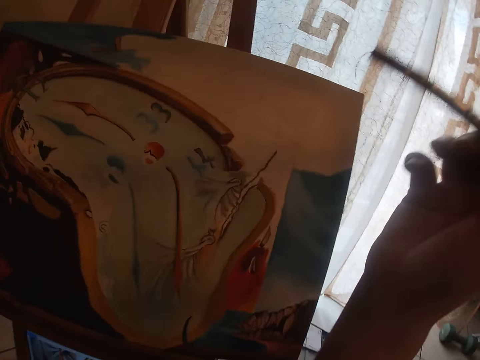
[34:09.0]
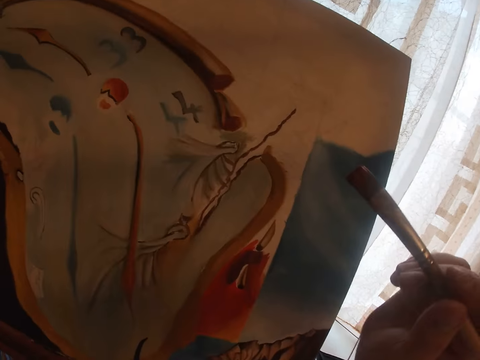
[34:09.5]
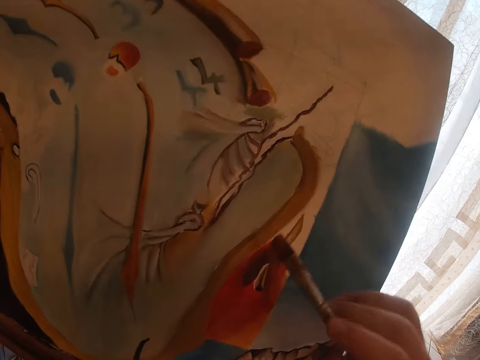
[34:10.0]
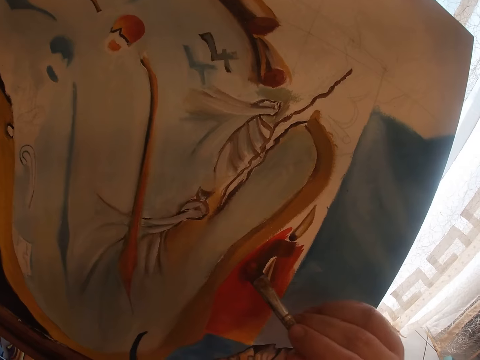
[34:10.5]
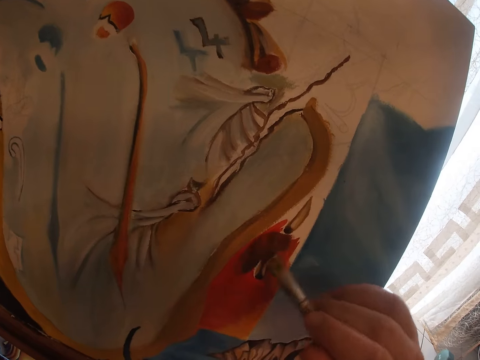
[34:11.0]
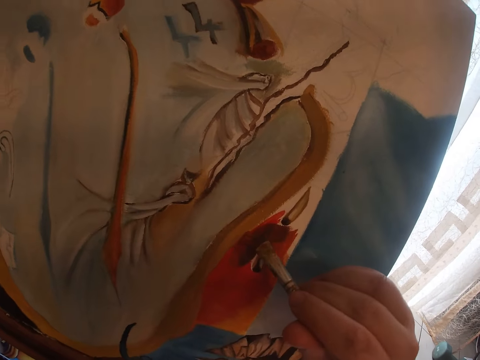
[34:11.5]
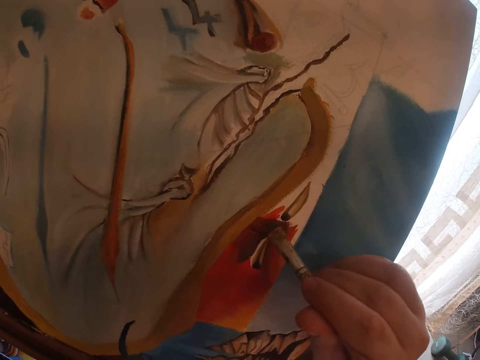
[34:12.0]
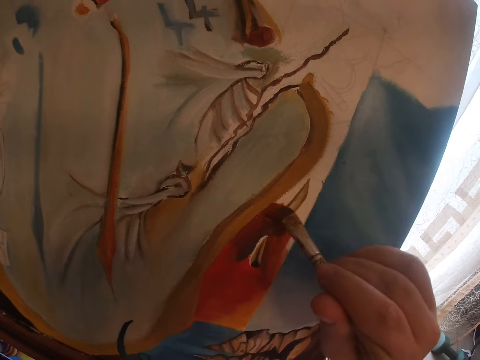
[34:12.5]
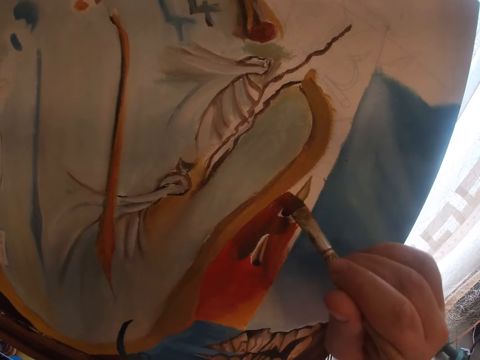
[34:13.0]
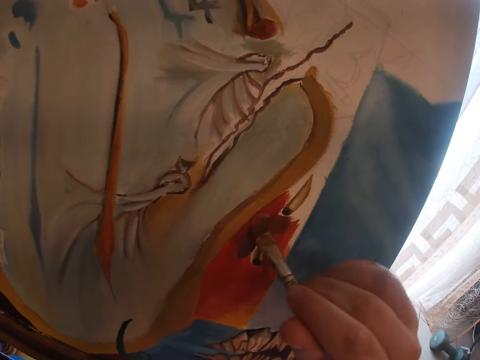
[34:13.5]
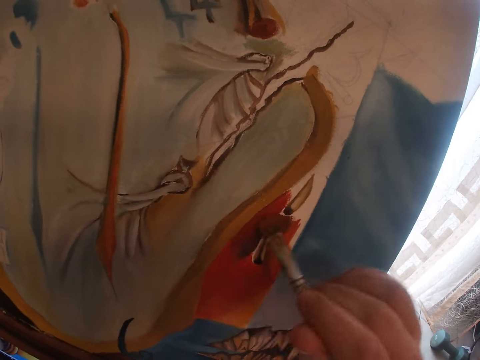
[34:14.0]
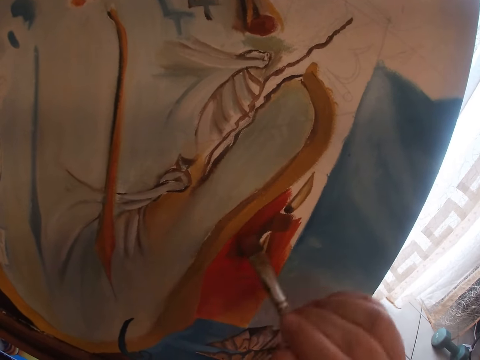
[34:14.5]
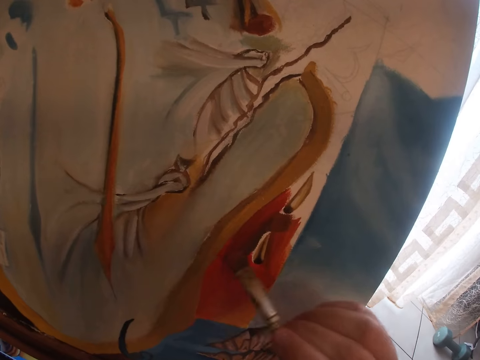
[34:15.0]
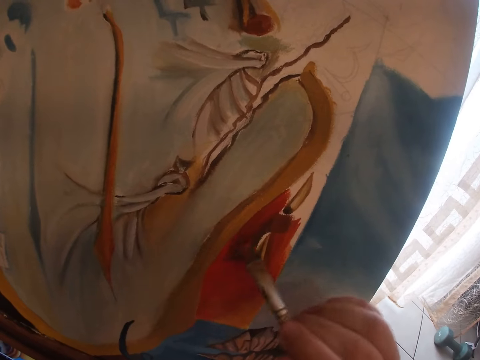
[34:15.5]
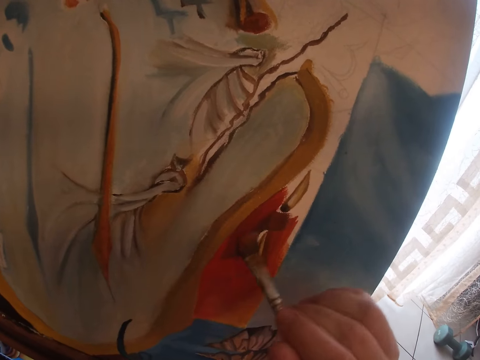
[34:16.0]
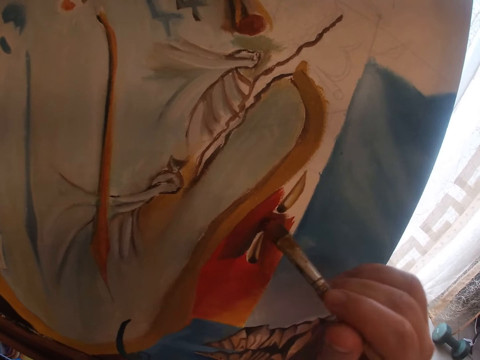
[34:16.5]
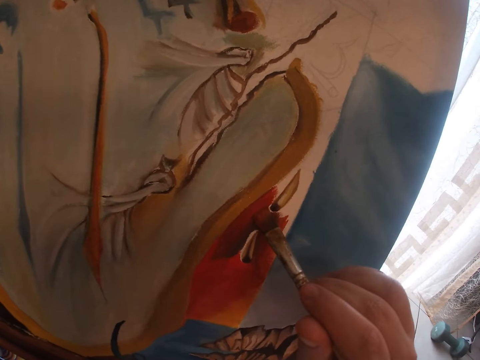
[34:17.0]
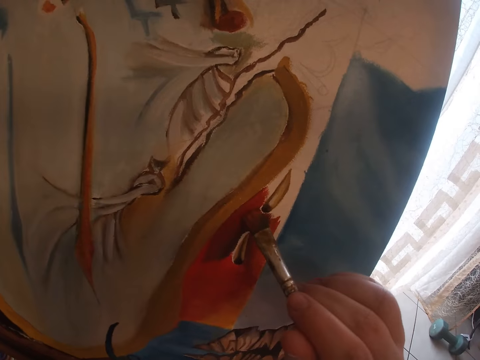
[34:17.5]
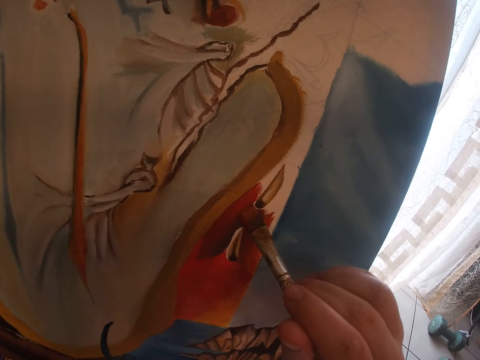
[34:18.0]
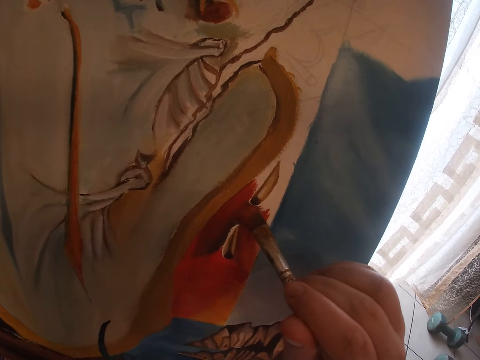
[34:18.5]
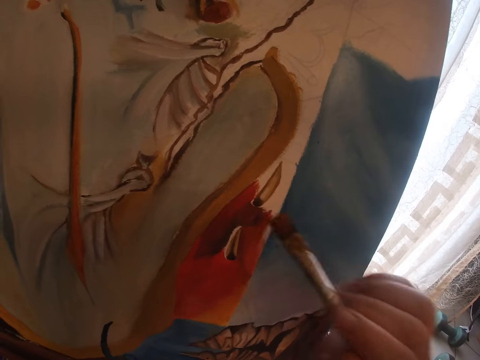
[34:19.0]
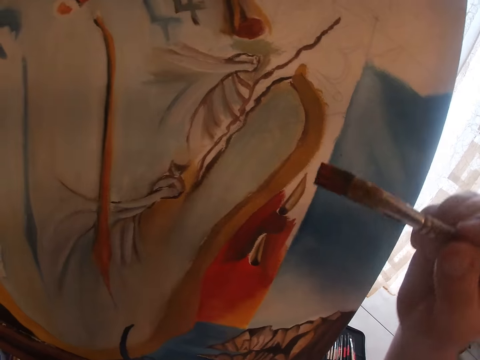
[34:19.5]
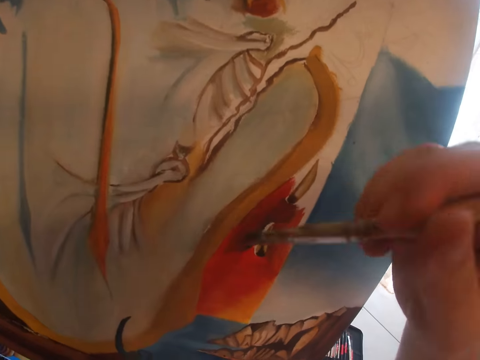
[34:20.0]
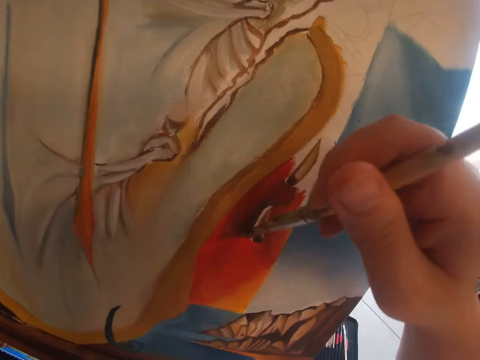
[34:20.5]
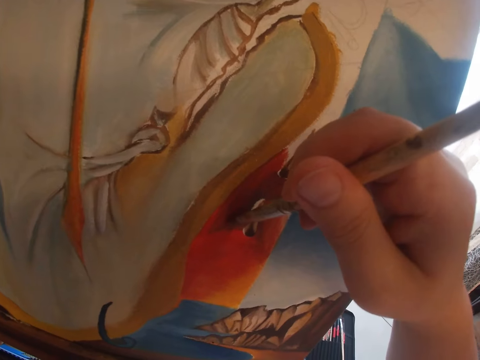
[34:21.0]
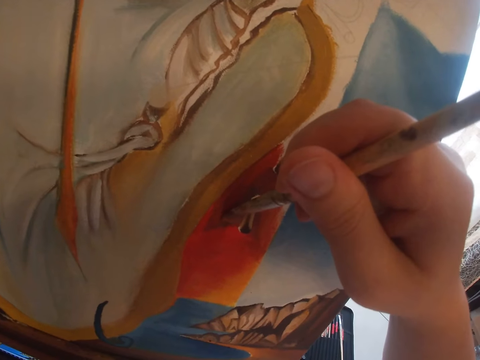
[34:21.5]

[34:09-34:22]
The camera wearer paints the picture.

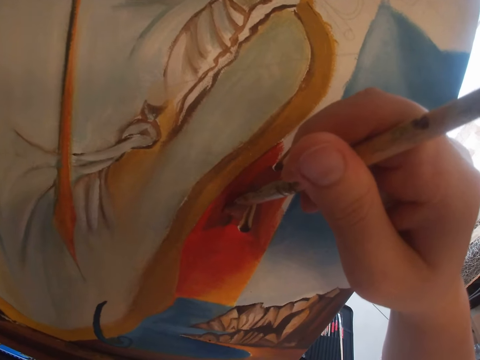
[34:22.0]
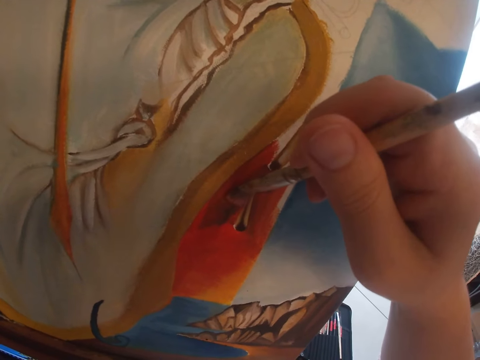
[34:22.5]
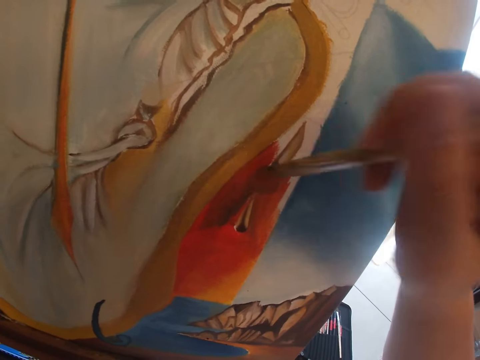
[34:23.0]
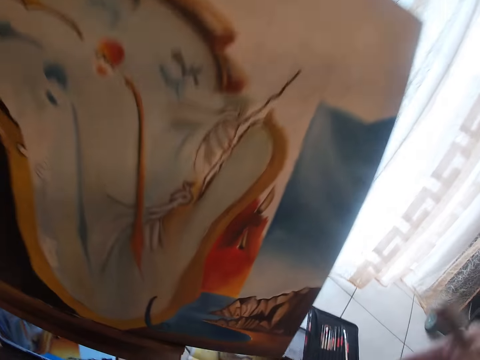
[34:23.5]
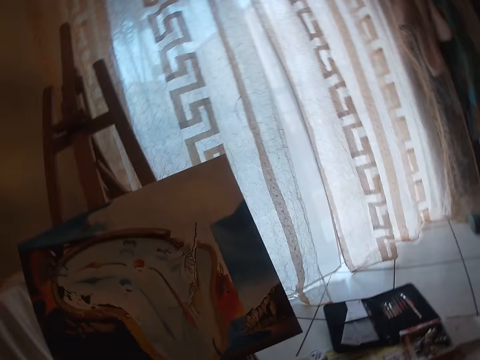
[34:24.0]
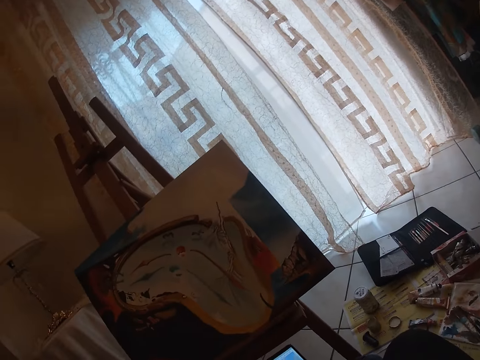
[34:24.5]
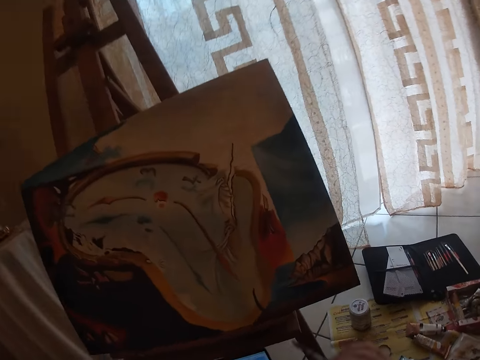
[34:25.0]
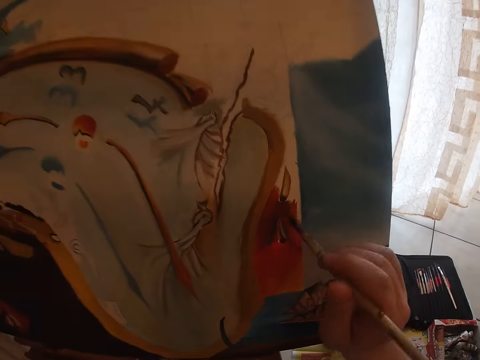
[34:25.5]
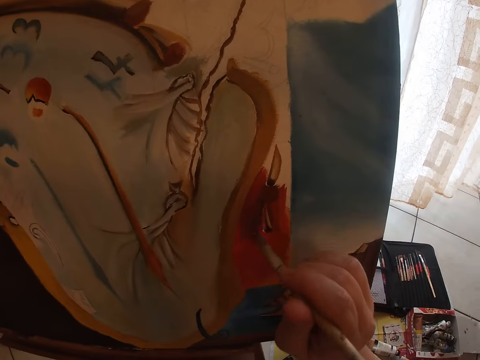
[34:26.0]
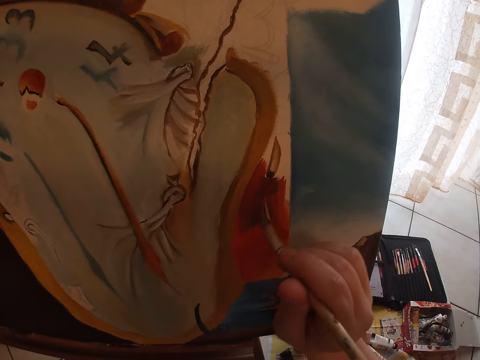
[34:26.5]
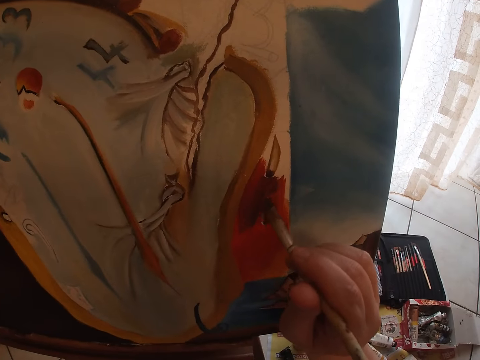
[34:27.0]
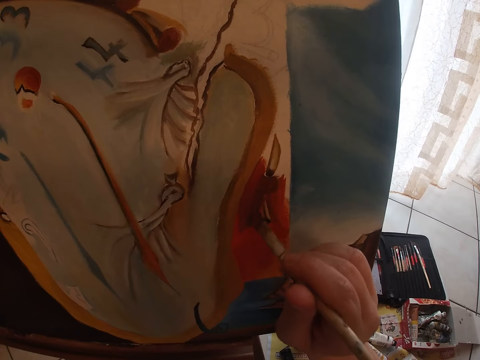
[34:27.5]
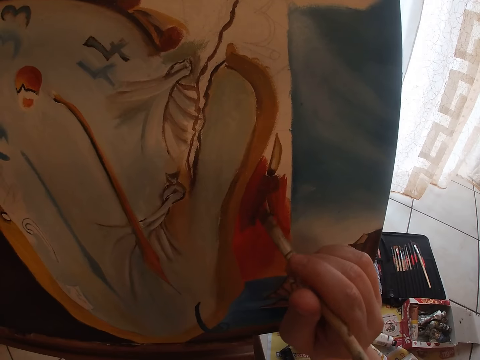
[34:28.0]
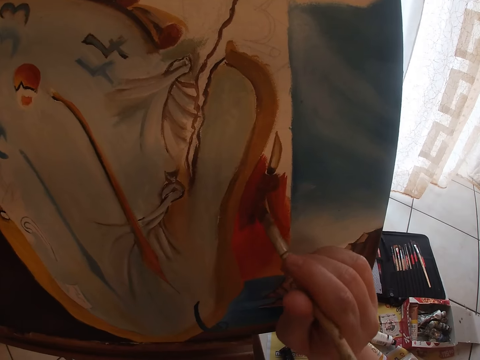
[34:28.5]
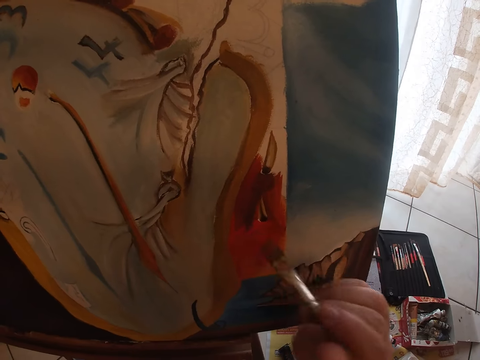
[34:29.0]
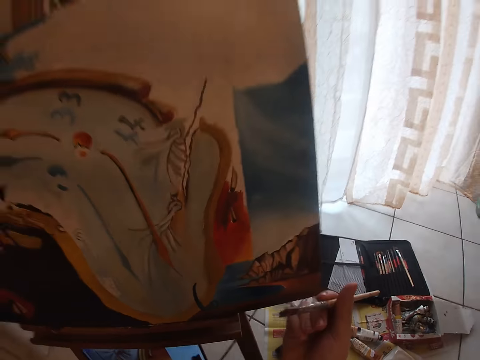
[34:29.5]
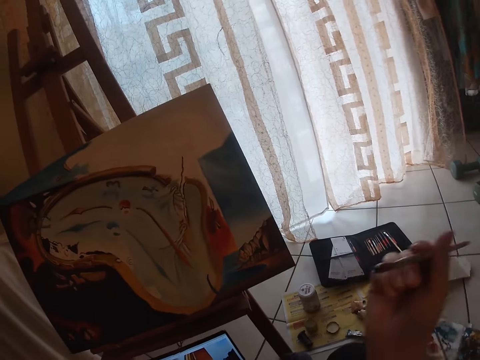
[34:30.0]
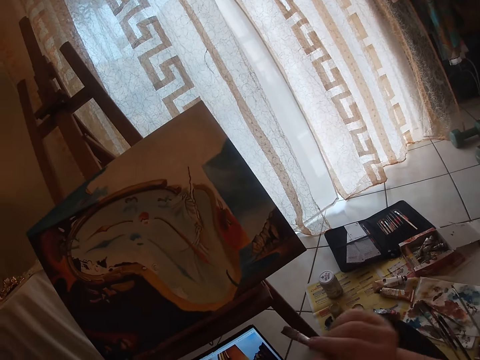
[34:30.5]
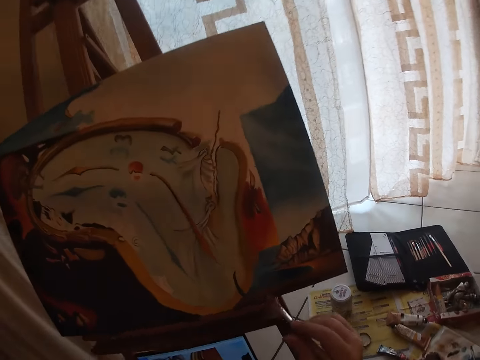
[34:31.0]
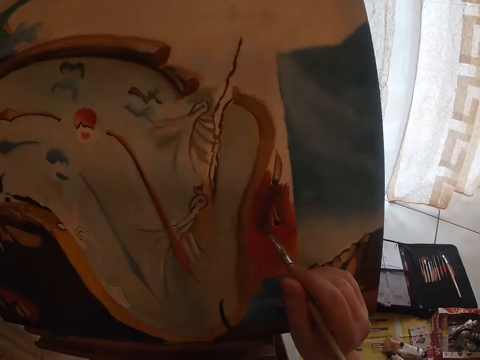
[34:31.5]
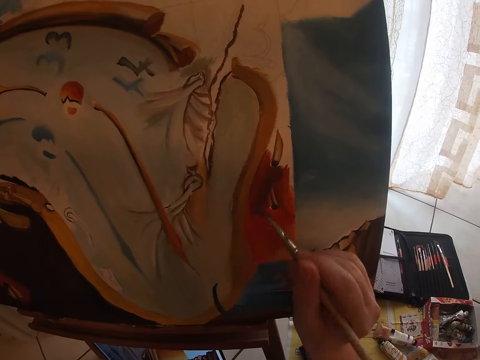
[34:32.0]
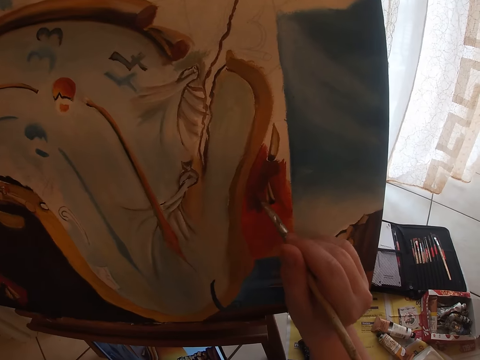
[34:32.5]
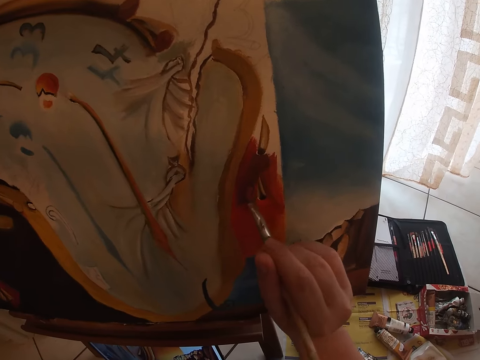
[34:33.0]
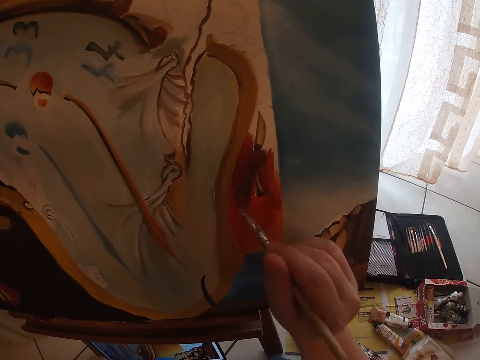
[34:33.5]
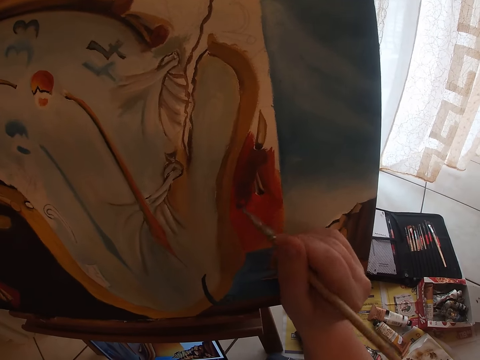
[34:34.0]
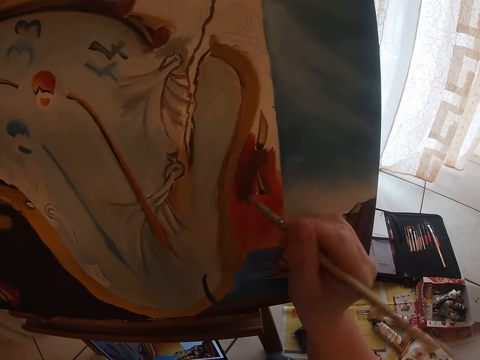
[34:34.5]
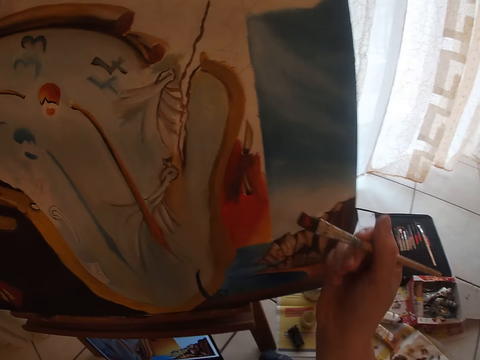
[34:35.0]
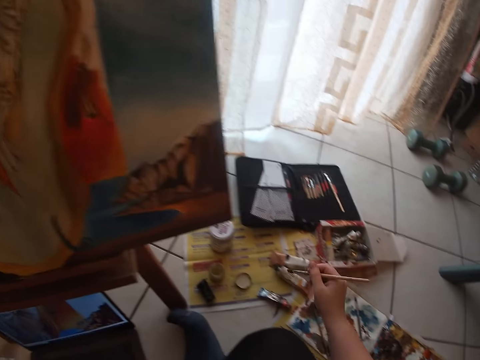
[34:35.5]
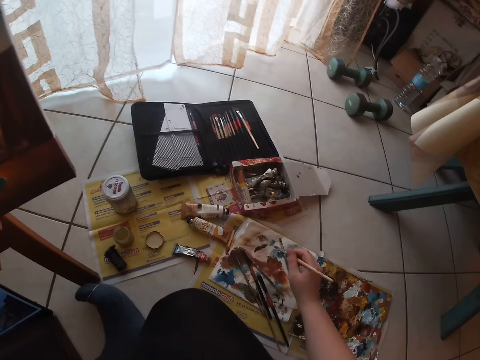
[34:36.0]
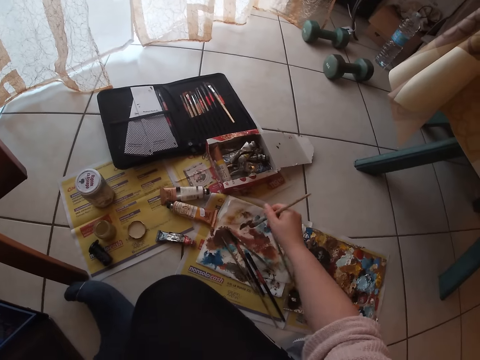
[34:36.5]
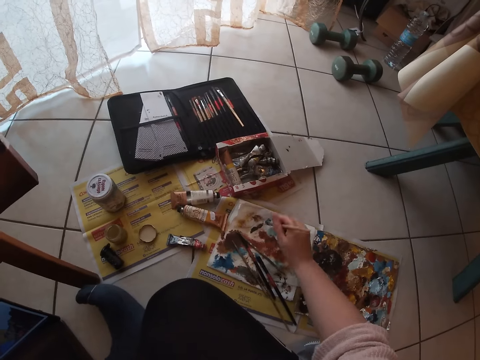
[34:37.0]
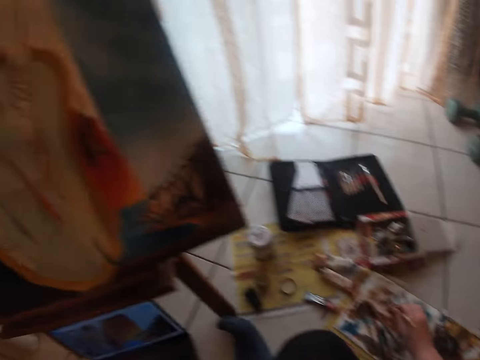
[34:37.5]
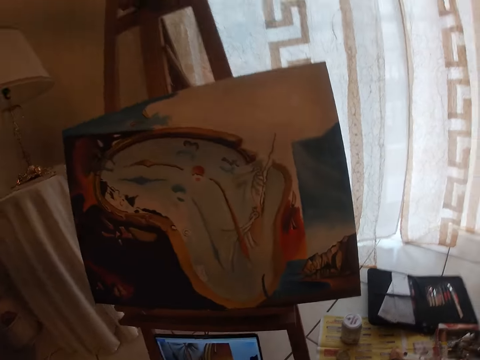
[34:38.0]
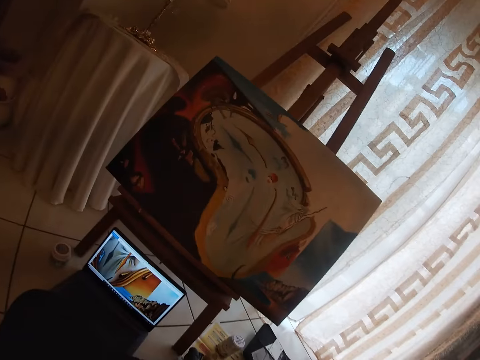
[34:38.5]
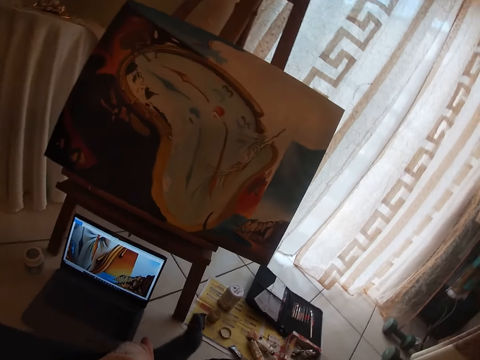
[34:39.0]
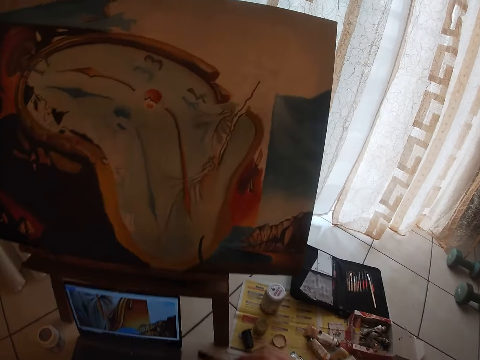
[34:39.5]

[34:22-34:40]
The camera wearer stops painting. They paint the picture. They stop painting. They paint. They clean the sable brush on the paper on the floor. They dip the brush in the palette.
